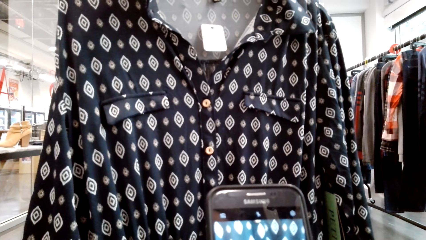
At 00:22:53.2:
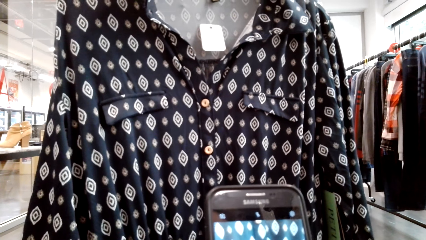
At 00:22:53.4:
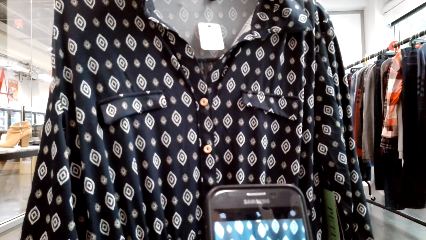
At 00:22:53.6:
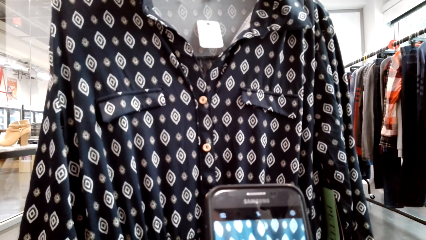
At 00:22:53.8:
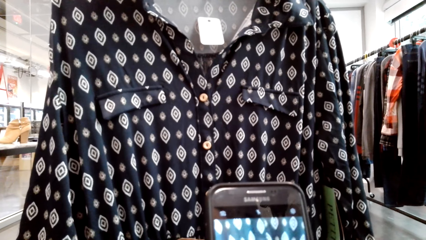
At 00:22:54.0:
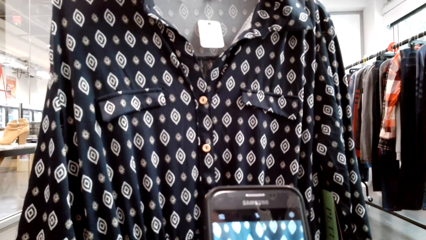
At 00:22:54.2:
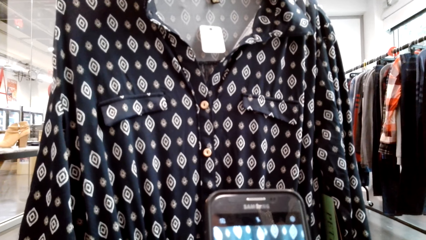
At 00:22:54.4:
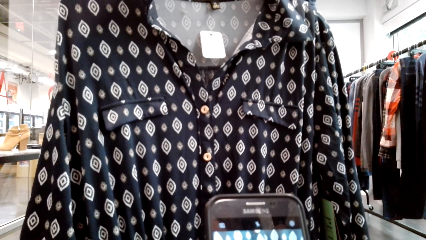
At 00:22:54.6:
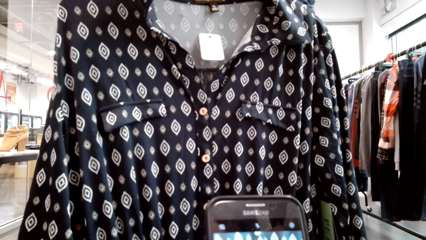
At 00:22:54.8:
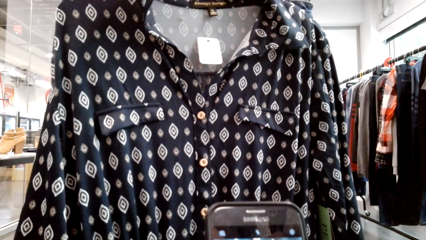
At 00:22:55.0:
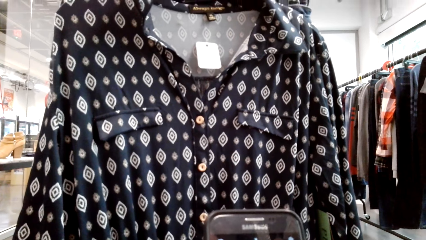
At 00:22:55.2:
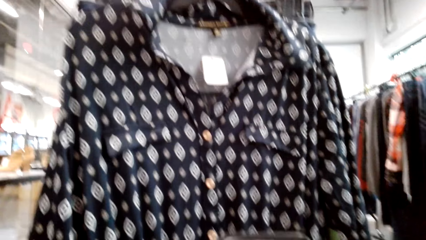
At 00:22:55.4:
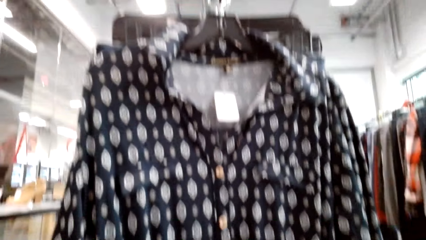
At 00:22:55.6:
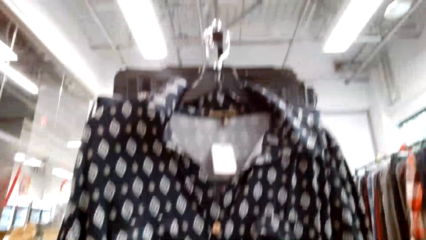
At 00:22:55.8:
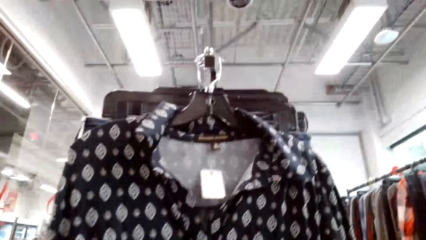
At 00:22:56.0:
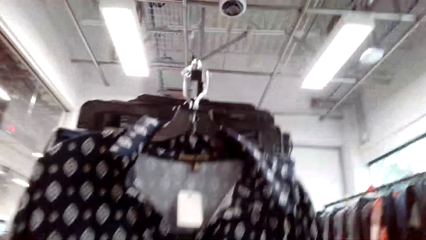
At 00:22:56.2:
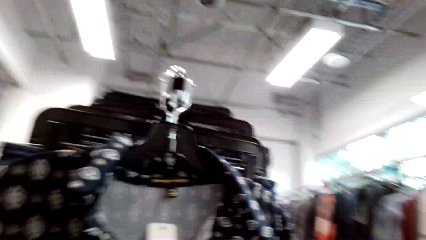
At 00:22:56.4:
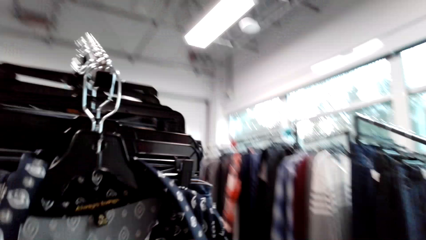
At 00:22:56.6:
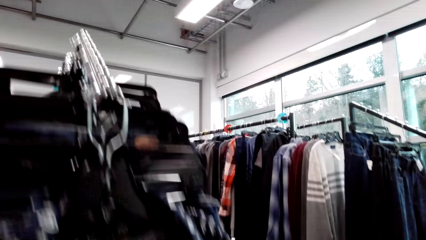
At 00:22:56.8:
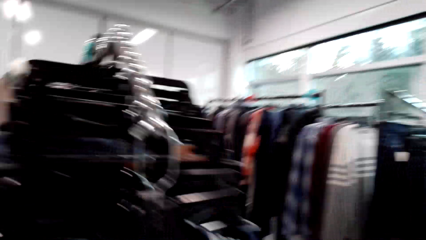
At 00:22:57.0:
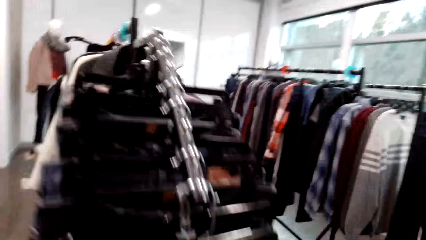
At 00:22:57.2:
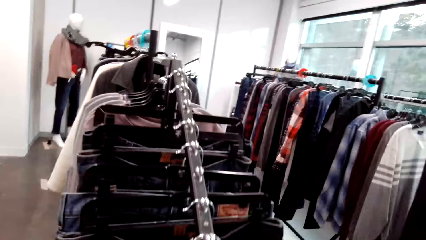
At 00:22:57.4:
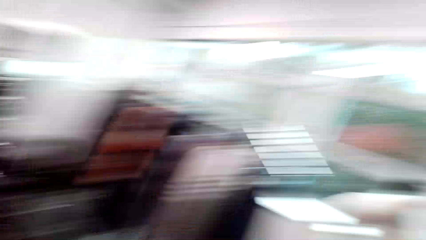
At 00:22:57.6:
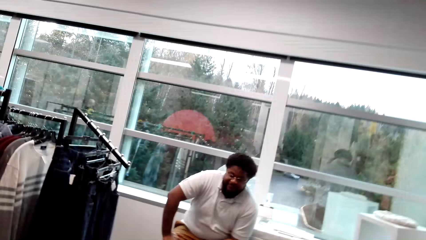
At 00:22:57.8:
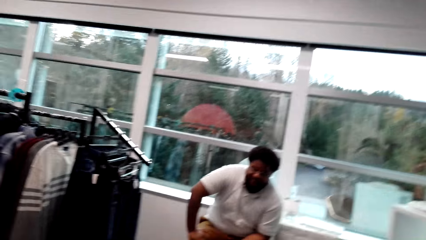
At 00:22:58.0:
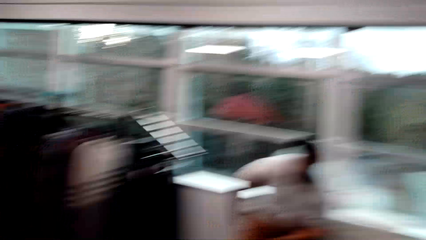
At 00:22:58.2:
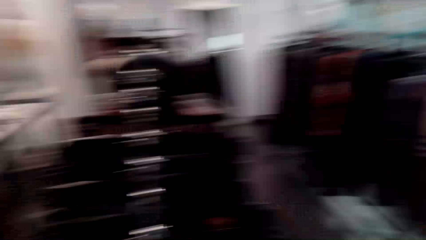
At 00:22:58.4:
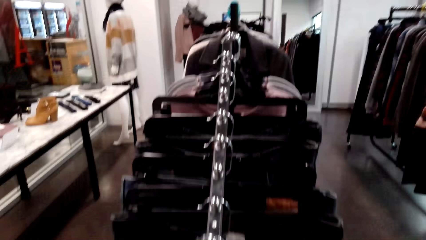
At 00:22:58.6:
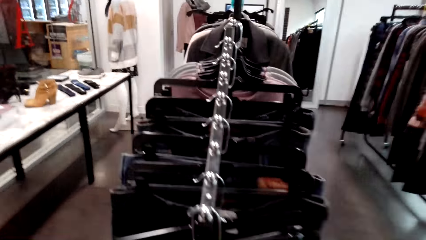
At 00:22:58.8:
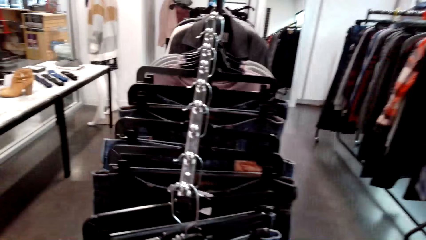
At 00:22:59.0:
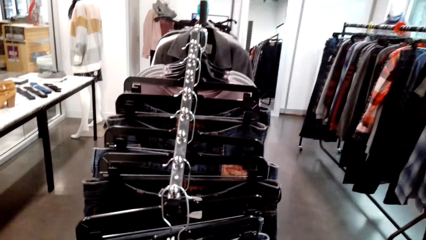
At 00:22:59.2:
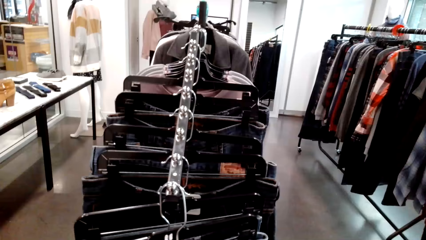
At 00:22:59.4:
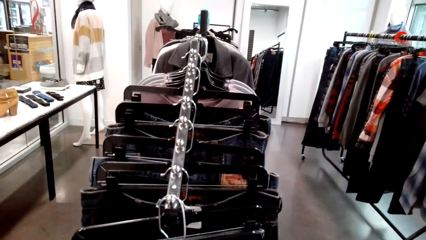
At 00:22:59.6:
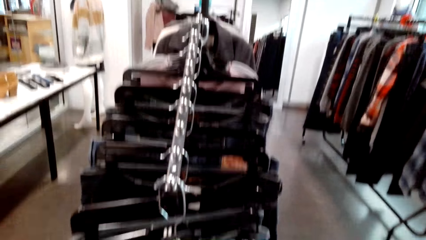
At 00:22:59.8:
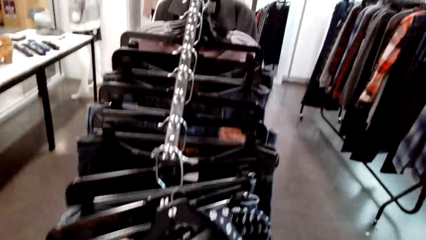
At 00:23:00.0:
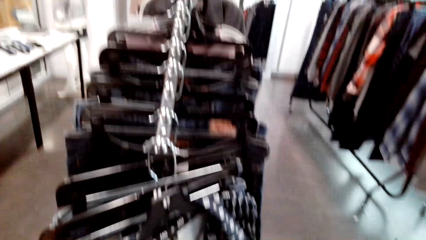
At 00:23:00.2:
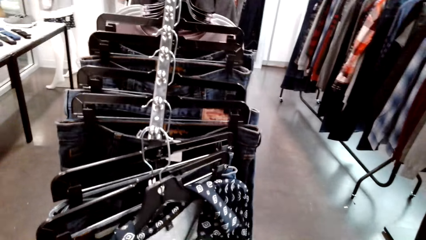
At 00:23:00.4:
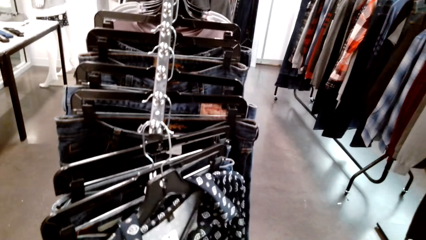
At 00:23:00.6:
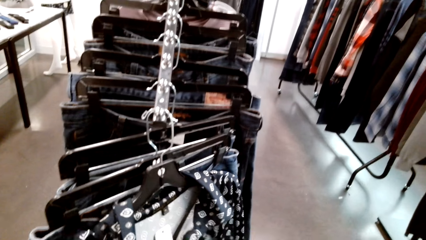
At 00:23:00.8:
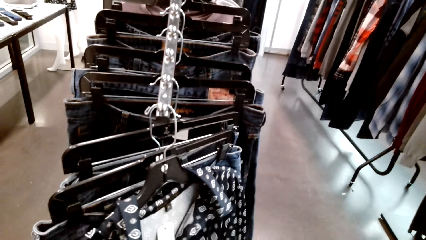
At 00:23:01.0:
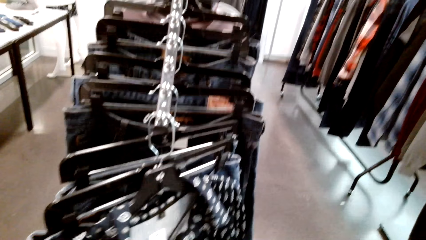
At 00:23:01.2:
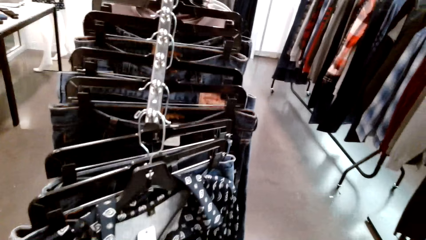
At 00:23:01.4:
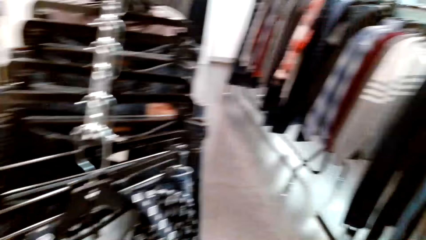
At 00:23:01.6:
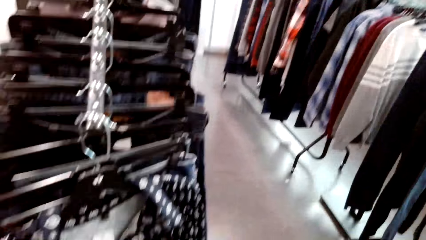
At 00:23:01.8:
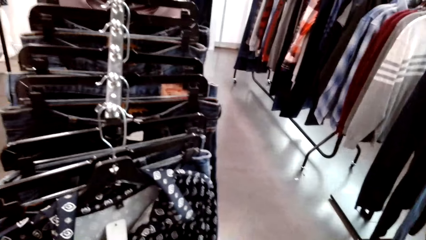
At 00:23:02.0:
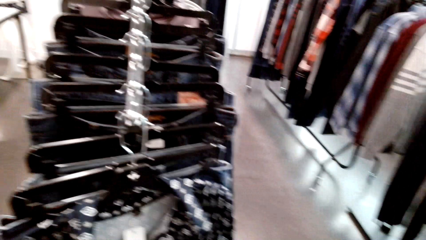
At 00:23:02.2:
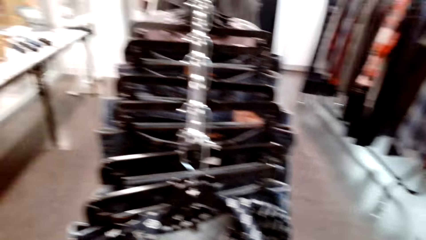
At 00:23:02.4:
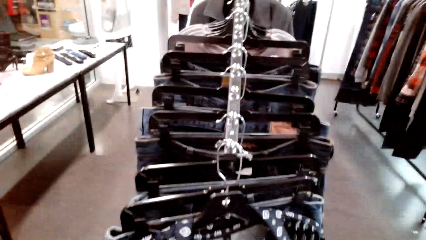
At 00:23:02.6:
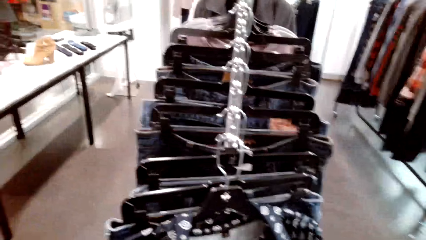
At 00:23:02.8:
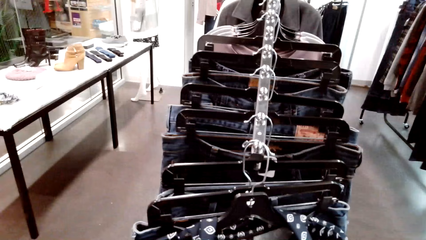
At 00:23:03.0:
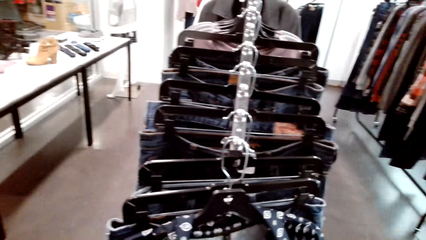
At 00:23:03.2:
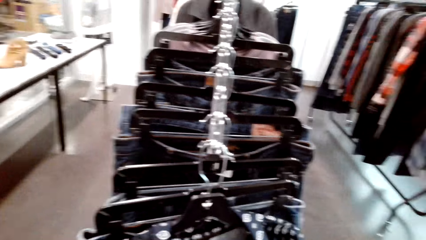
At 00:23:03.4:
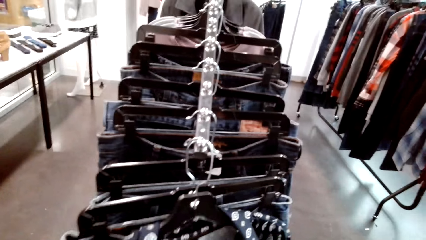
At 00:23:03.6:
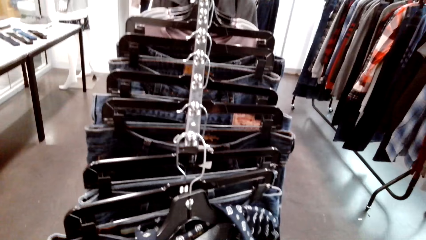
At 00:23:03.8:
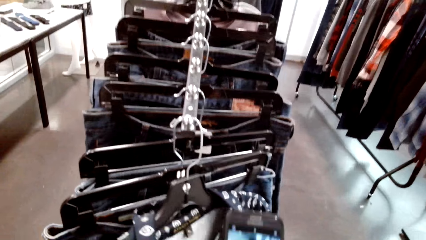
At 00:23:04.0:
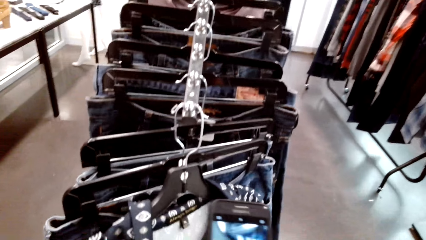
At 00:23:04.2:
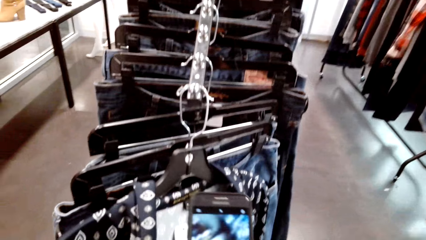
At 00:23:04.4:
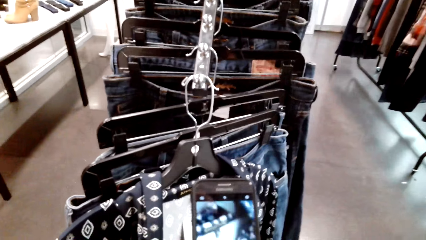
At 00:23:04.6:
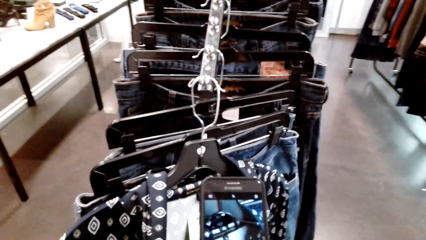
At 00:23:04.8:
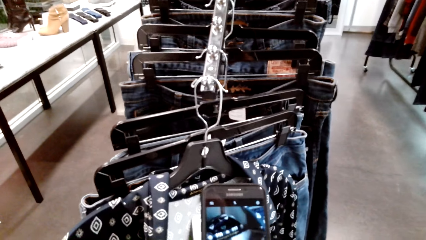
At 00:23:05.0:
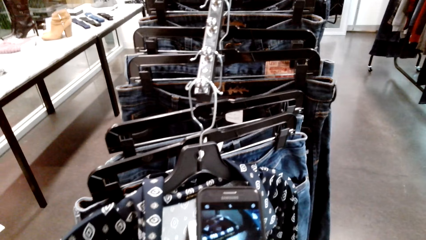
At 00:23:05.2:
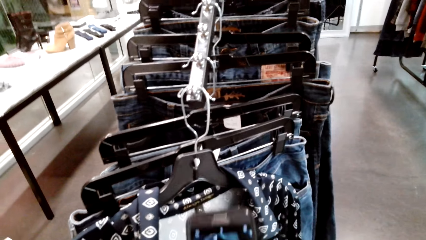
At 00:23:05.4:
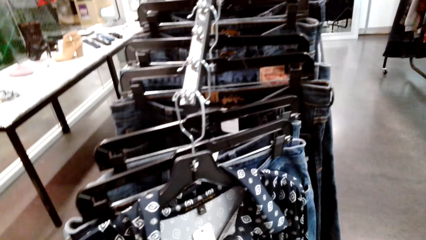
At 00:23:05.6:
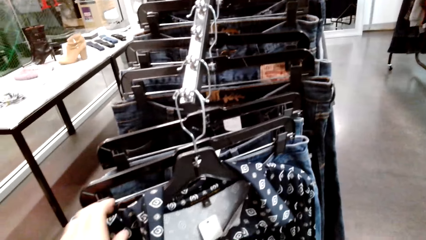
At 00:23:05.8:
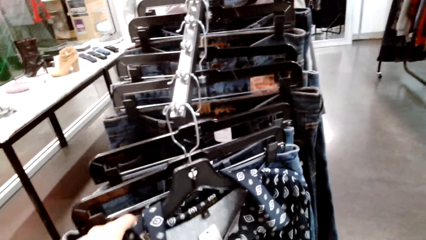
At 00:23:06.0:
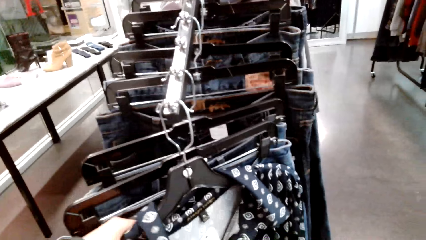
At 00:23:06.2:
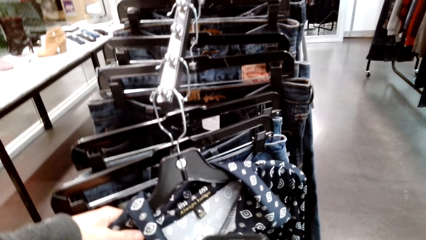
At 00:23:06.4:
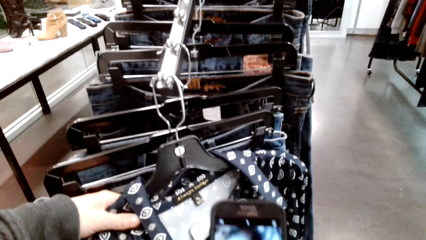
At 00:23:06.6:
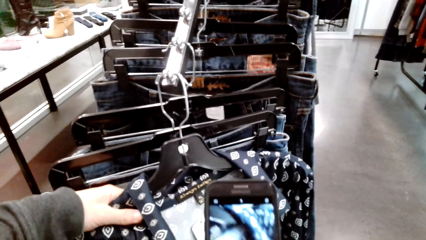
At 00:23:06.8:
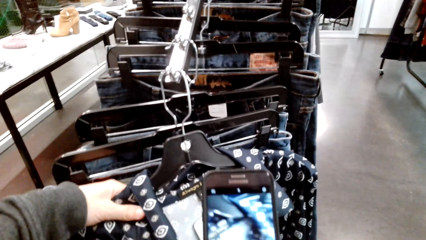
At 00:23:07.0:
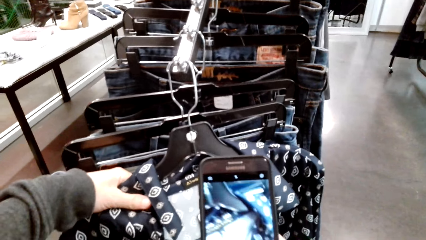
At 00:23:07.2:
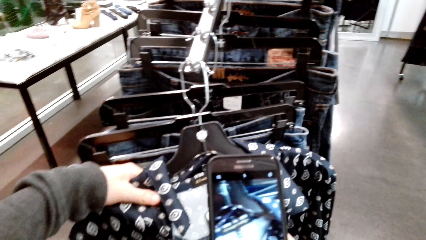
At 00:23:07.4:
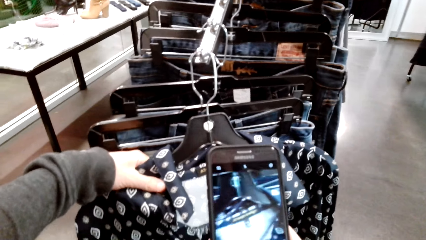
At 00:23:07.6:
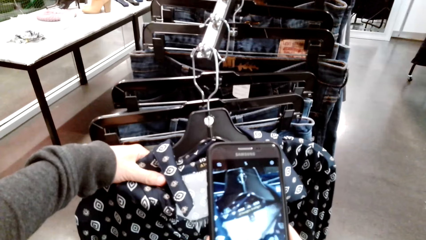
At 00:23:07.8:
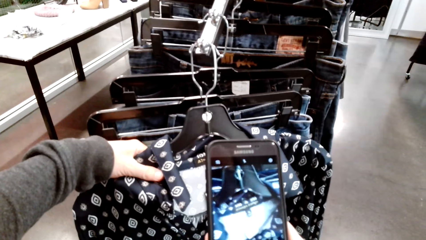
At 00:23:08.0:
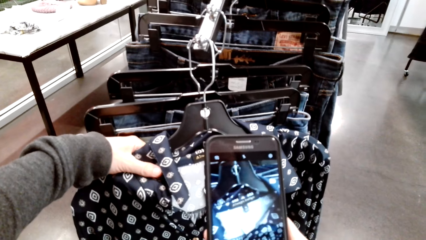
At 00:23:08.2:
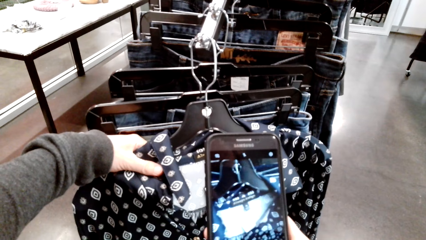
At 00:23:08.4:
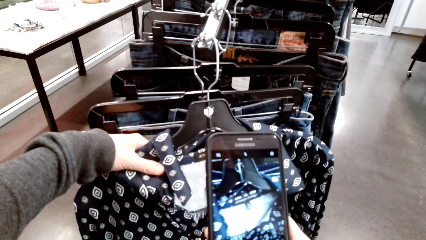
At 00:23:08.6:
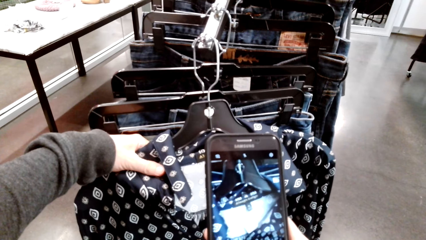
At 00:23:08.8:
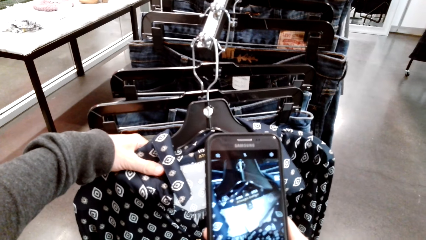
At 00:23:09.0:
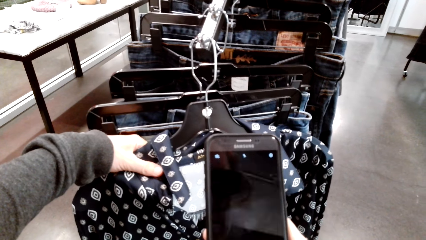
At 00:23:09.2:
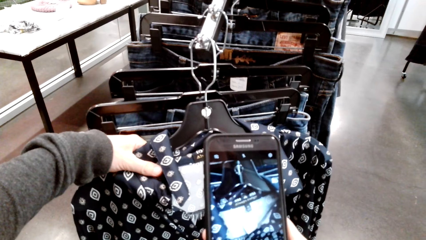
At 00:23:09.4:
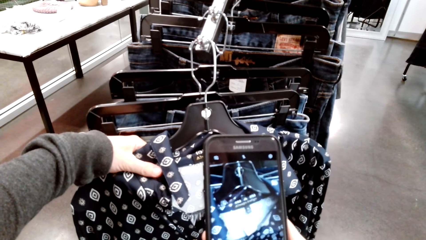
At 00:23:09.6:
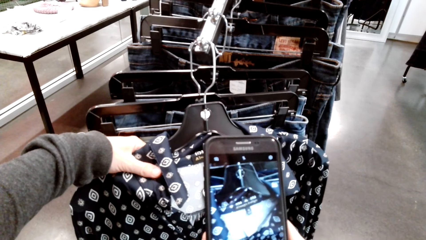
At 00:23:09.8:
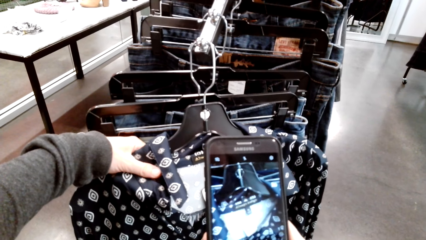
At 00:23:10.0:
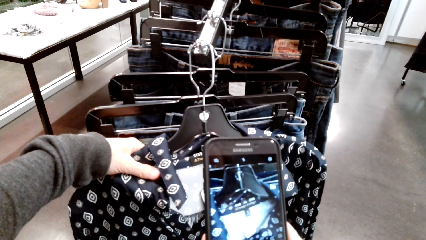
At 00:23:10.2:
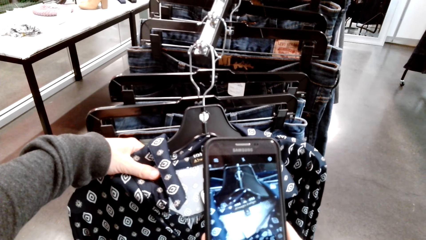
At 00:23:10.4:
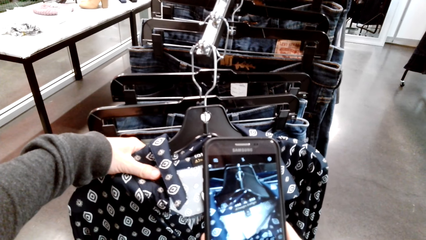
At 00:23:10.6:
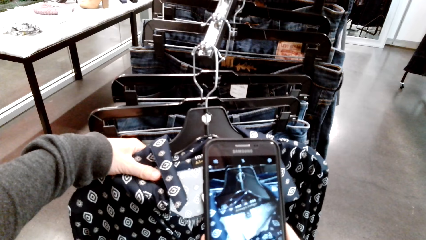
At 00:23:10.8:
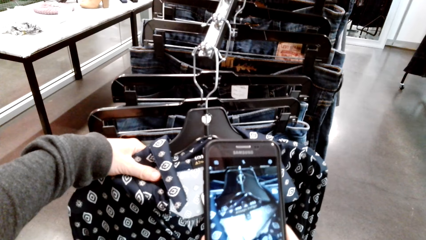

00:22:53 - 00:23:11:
The camera wearer looks around. They talk to a person. The person sits across the store. The camera wearer looks at the clothes. They take a pic of the cloth with the phone. They hold the cloth on the cloth rack.
